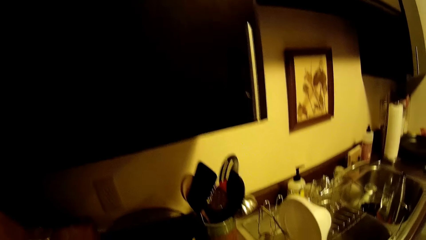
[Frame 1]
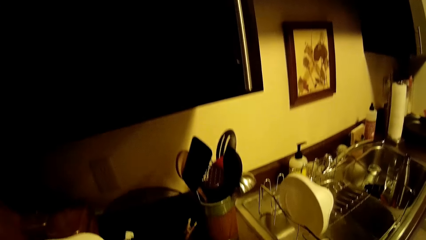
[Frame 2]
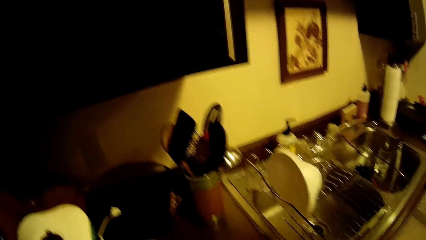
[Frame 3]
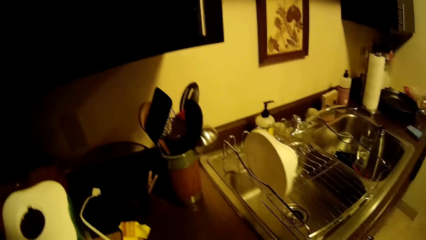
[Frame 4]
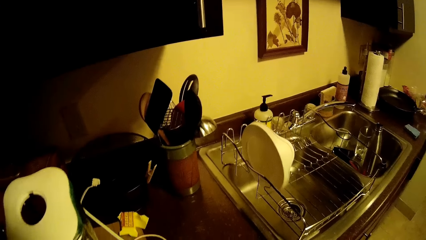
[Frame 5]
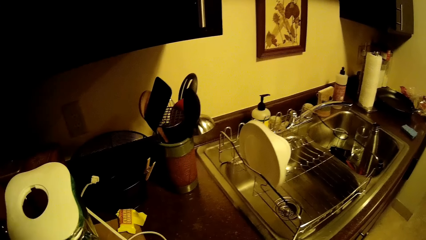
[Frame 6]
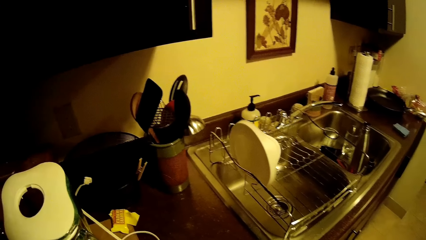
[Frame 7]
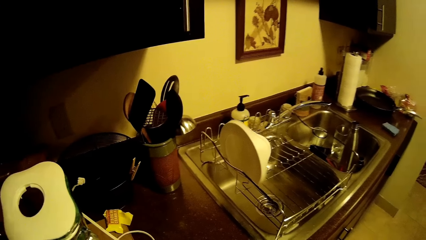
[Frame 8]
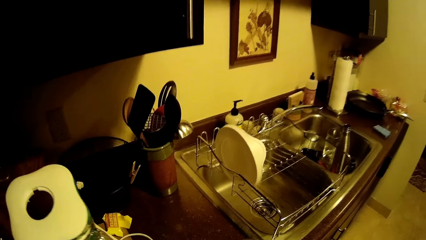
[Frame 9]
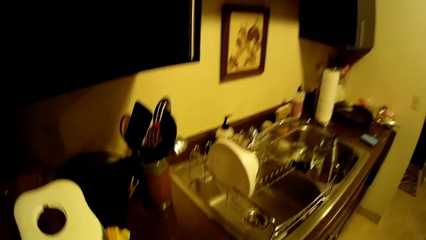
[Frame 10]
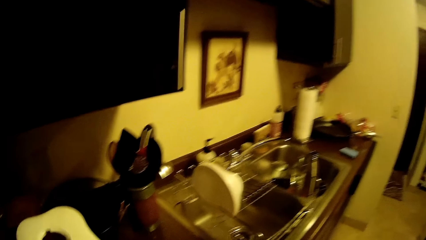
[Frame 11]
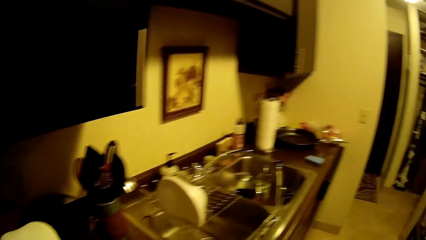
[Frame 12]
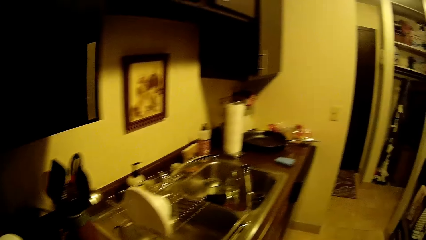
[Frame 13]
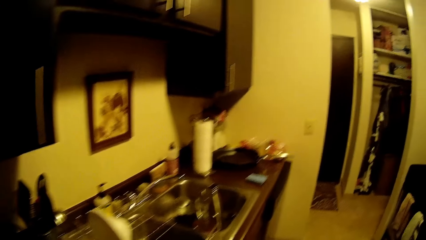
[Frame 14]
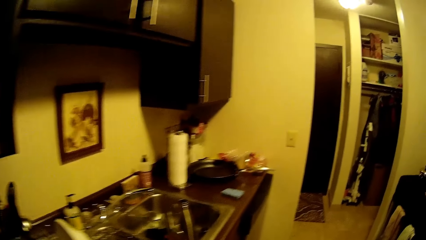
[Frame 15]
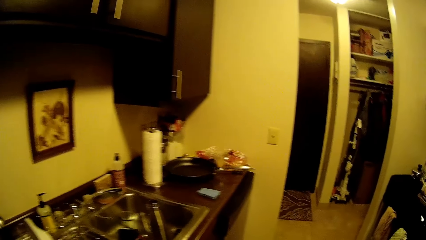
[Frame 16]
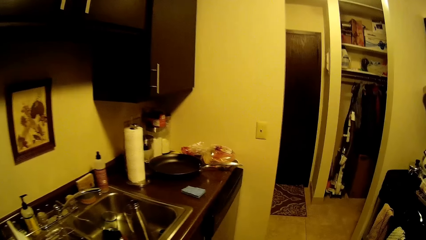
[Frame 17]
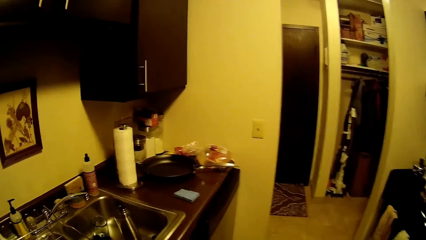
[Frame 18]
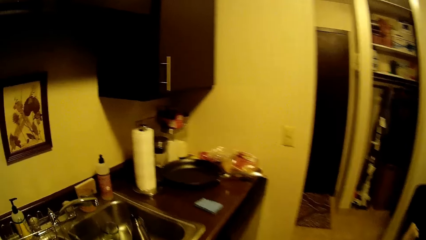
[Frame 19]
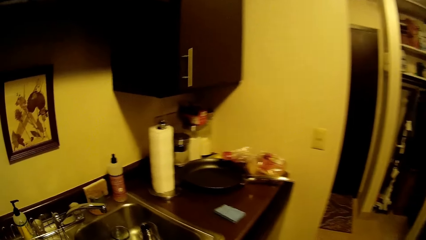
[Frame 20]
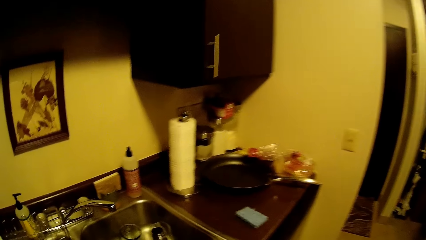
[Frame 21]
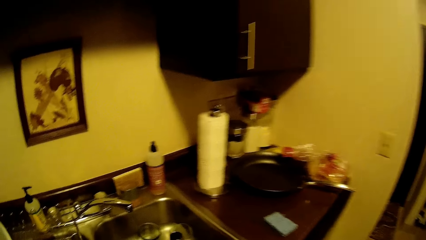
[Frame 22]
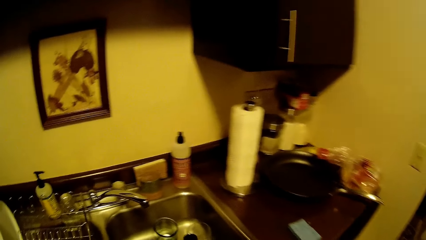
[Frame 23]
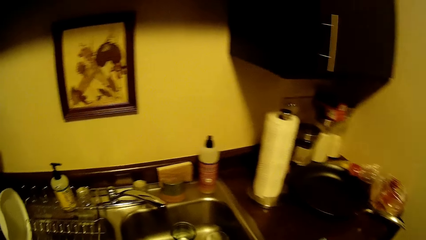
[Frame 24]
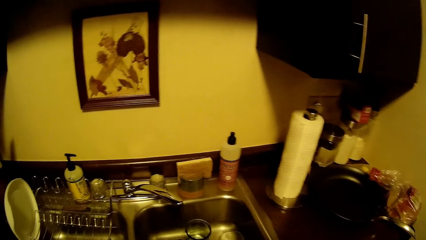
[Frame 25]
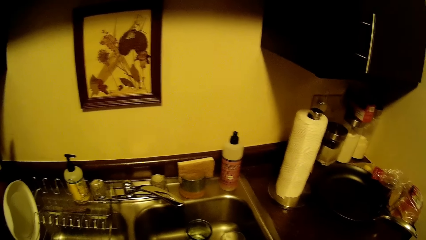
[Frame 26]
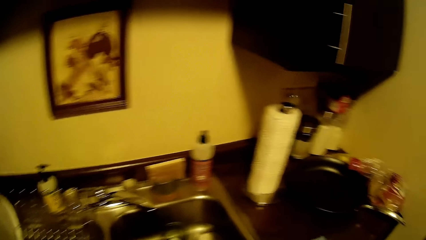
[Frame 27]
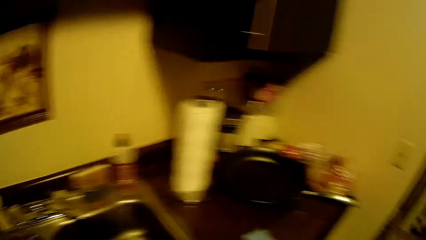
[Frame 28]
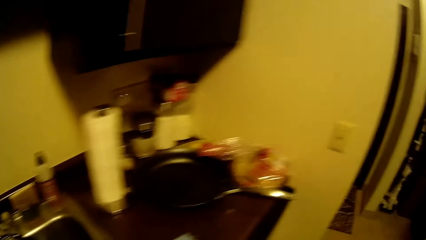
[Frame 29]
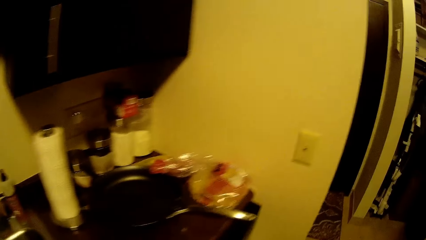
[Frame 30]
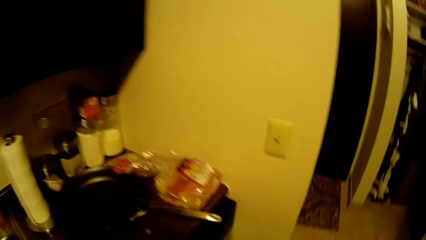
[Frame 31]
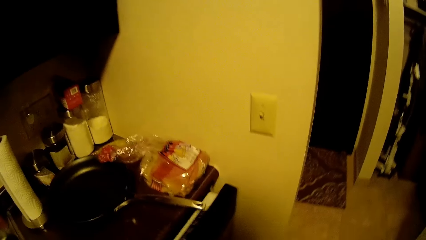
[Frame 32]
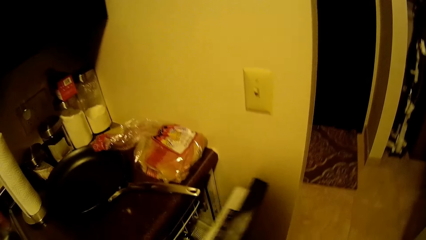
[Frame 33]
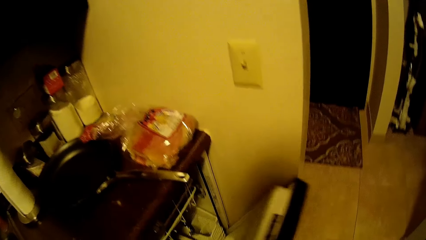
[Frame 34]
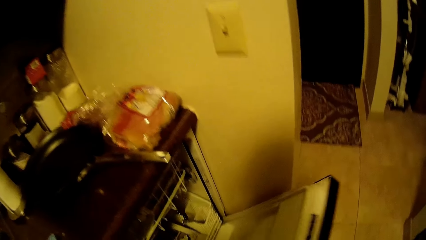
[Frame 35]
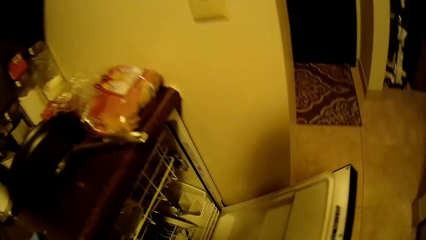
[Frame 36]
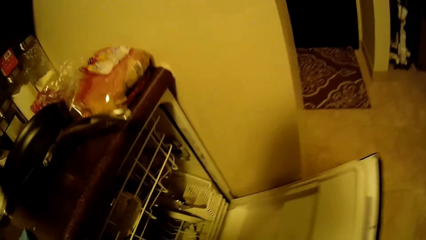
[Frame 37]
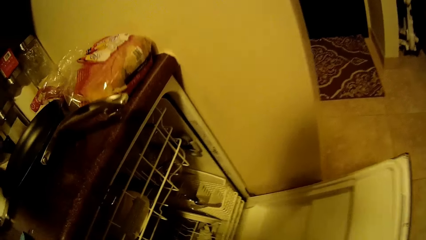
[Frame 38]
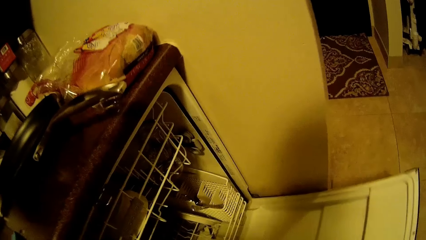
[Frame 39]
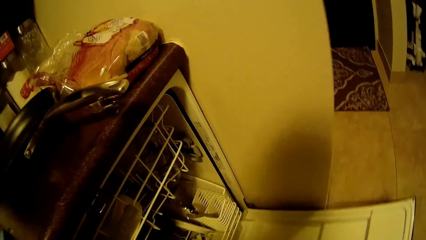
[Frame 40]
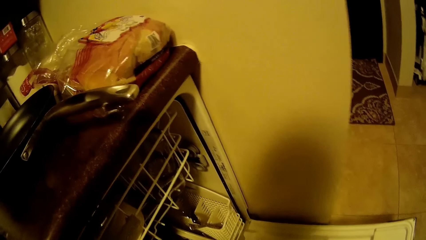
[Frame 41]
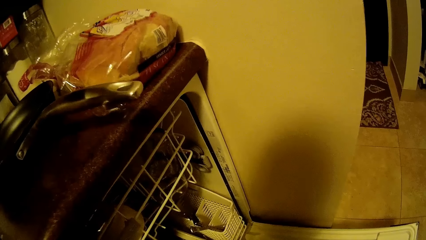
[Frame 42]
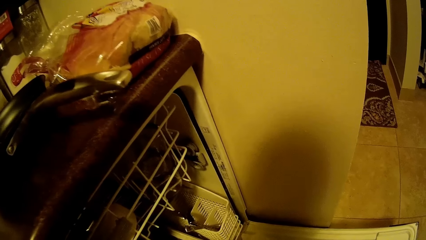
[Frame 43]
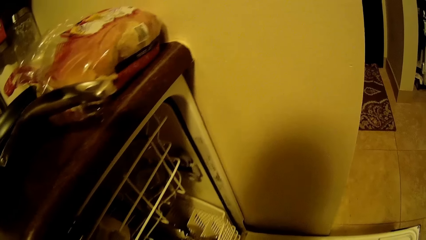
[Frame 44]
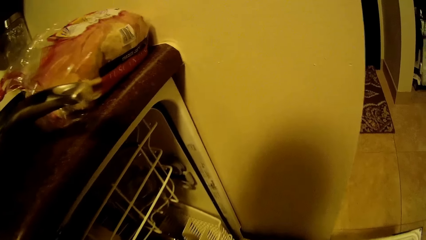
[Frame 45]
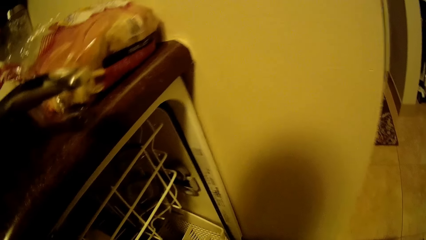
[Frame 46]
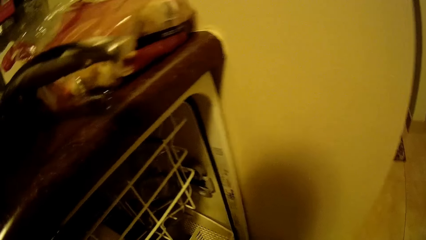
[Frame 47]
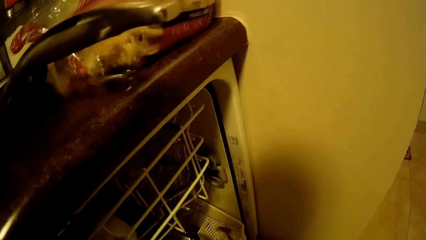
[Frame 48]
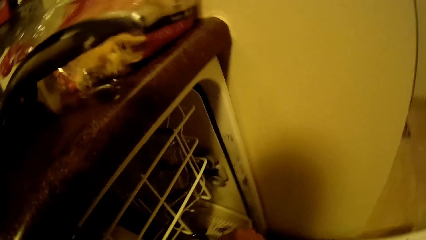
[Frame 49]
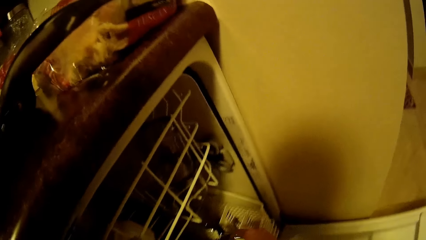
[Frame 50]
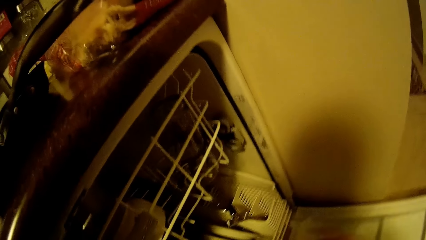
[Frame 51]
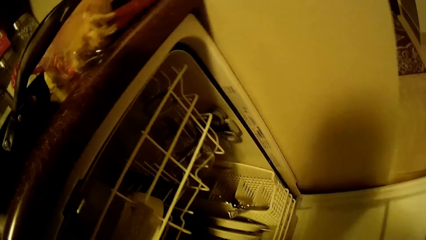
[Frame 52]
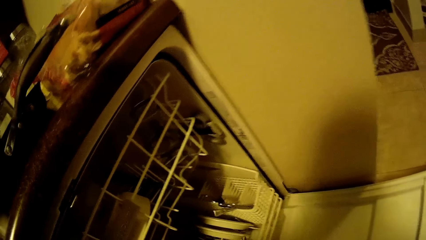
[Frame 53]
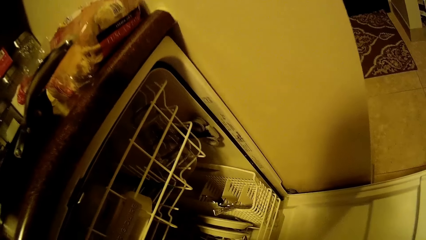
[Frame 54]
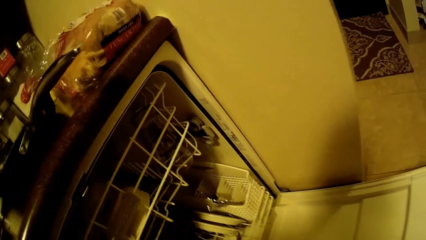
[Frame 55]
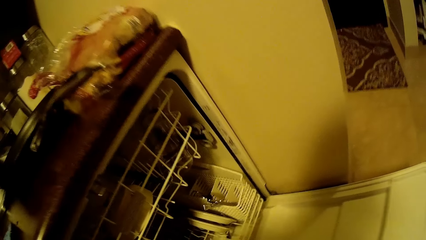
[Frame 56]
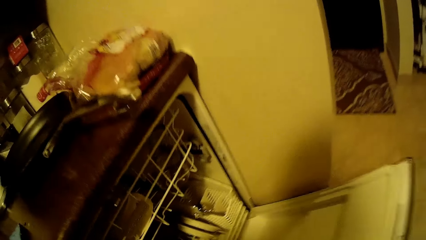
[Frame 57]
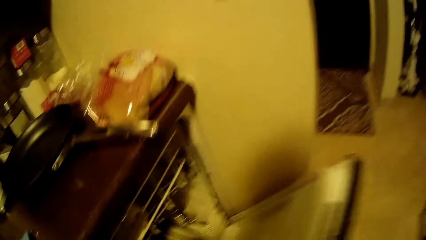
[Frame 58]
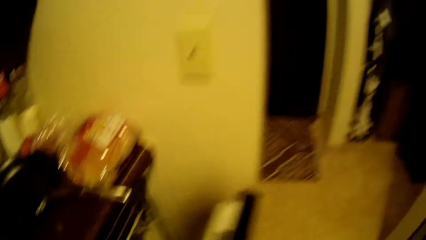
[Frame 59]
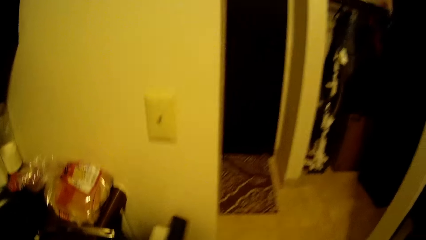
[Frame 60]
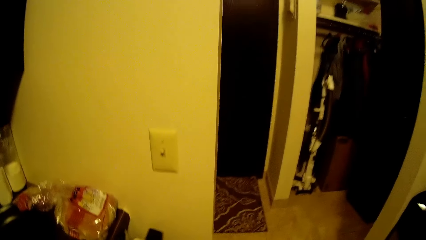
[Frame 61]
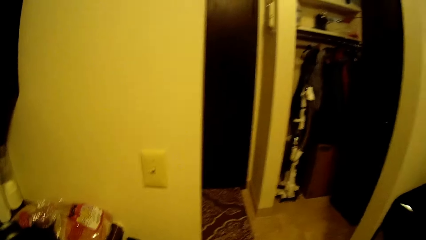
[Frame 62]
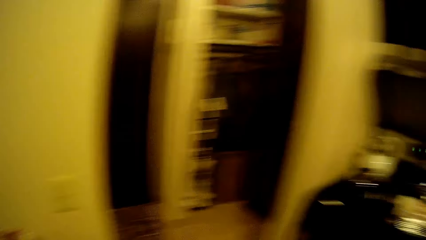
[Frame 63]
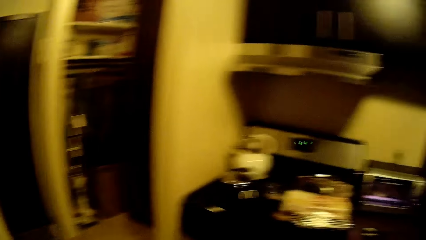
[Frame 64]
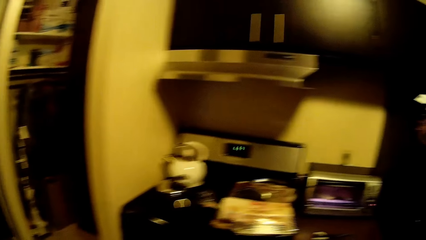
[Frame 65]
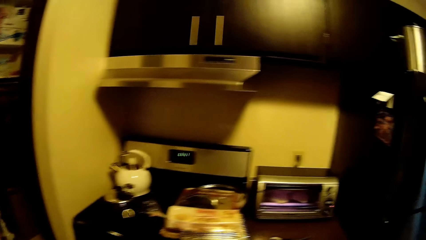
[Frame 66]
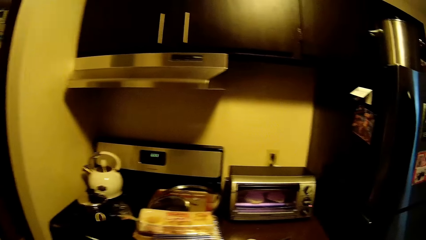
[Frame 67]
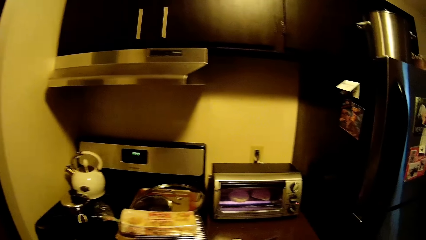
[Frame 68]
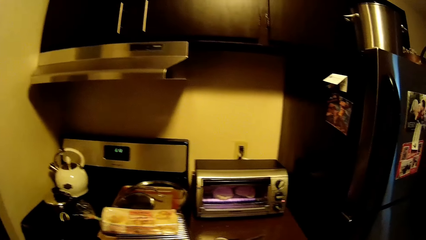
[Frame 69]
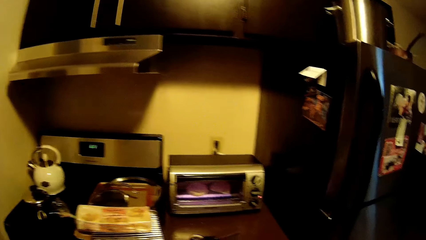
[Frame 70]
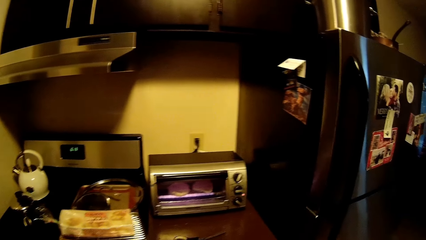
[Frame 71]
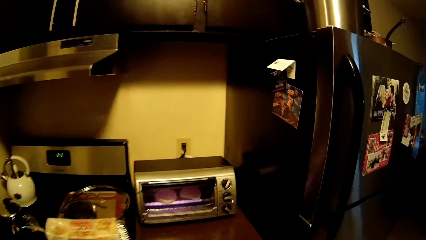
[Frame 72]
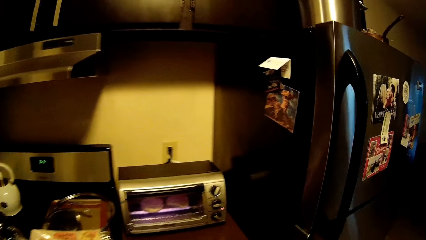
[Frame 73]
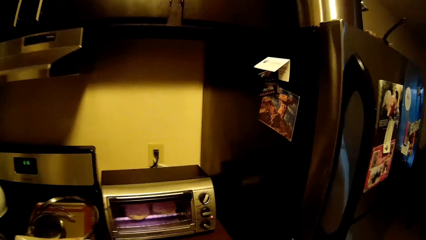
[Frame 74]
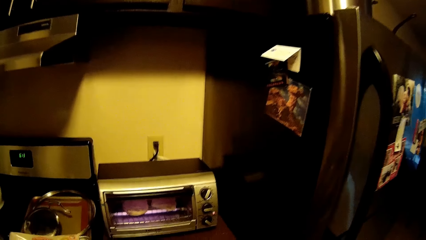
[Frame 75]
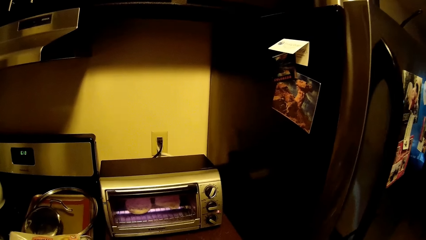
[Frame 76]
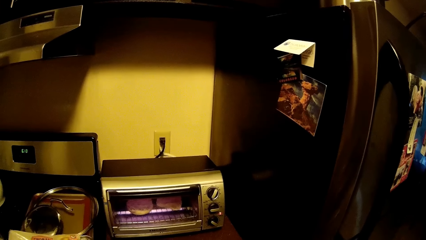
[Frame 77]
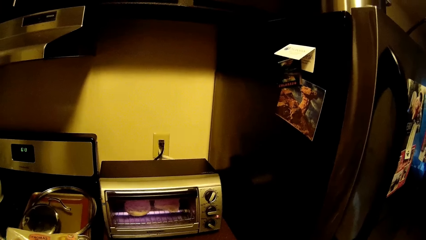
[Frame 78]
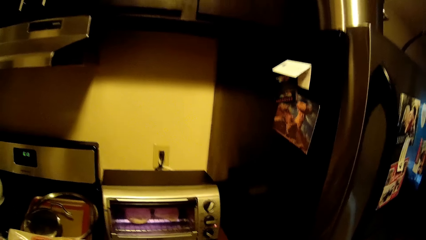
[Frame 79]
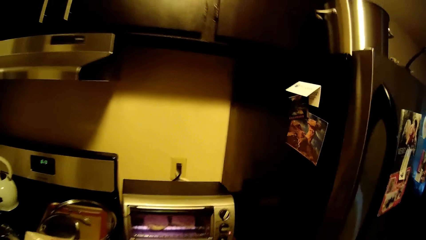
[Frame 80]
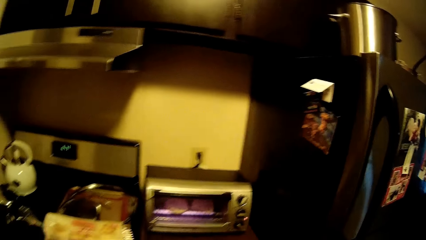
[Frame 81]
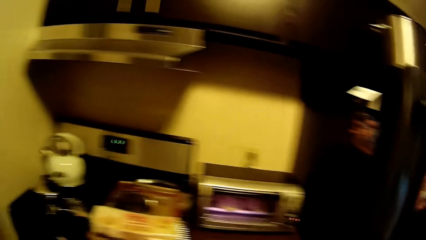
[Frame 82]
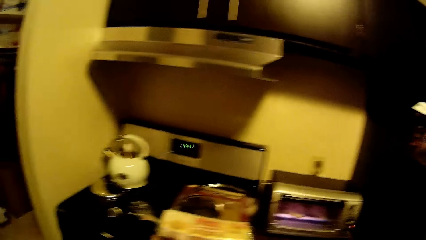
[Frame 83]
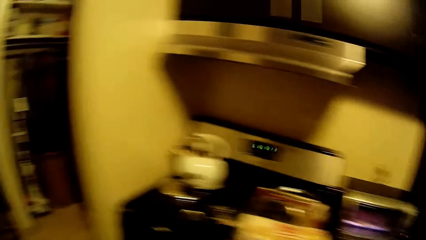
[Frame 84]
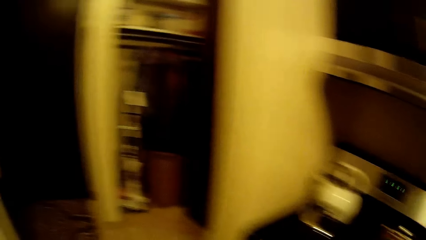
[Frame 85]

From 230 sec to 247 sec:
The camera wearer opens a dishwasher with his right hand. He closes the dishwasher with his right hand.
